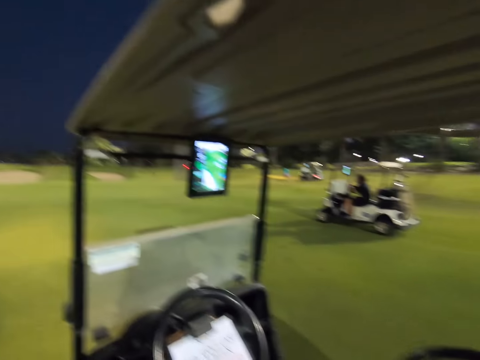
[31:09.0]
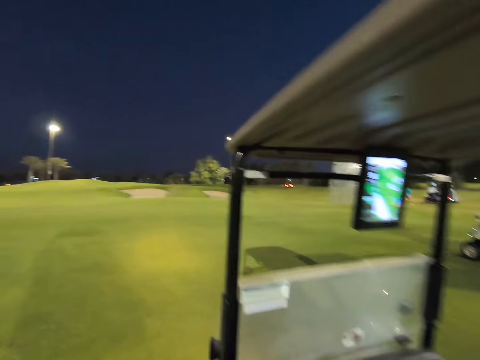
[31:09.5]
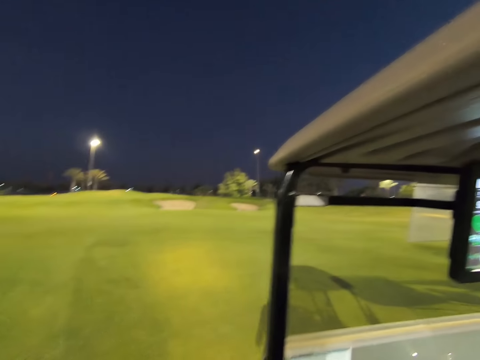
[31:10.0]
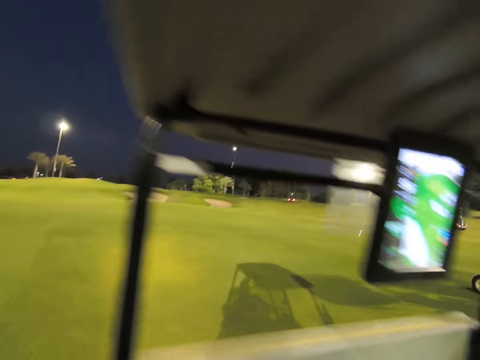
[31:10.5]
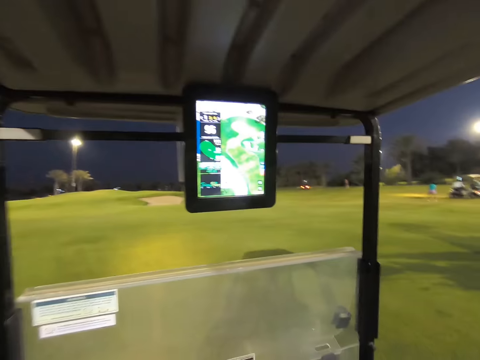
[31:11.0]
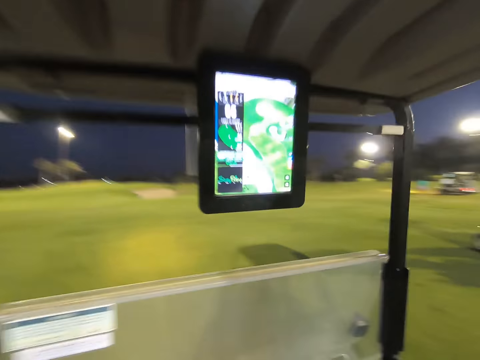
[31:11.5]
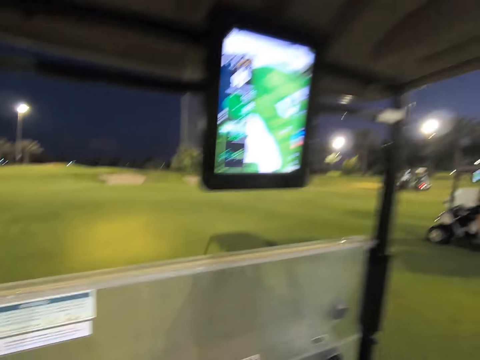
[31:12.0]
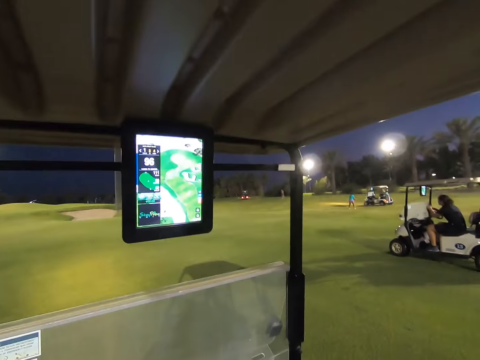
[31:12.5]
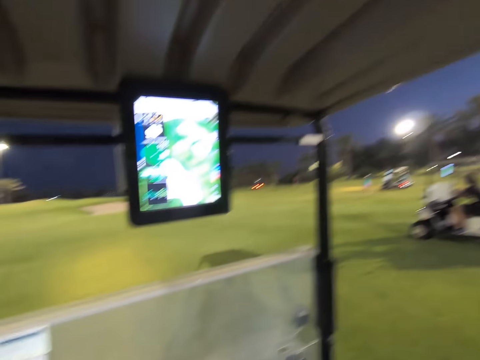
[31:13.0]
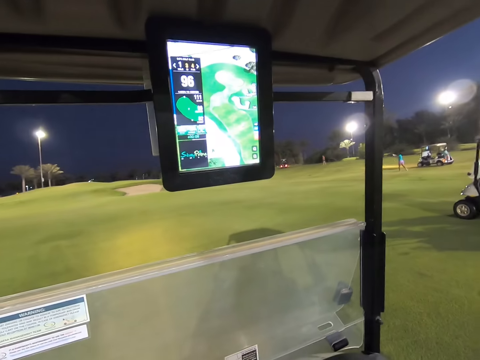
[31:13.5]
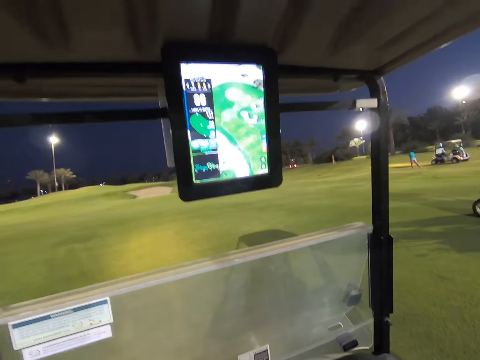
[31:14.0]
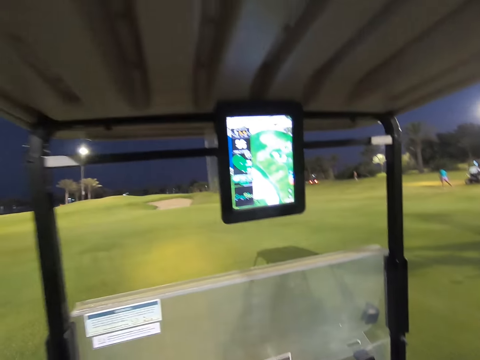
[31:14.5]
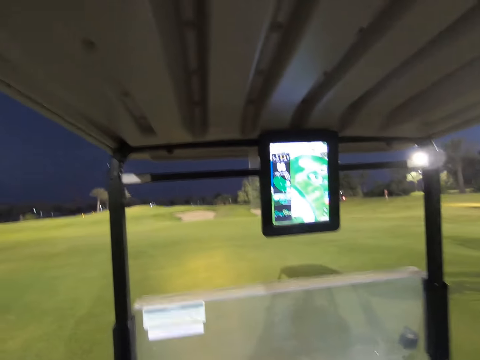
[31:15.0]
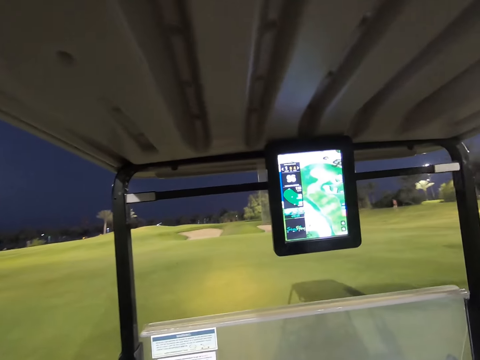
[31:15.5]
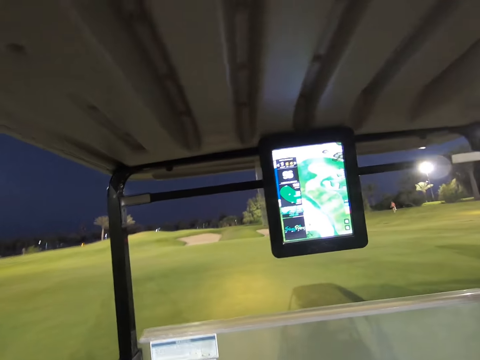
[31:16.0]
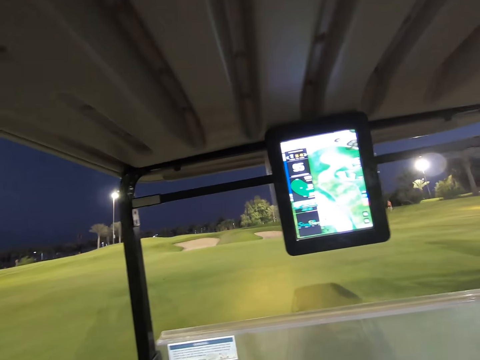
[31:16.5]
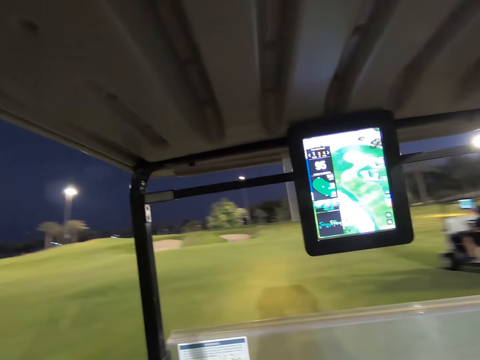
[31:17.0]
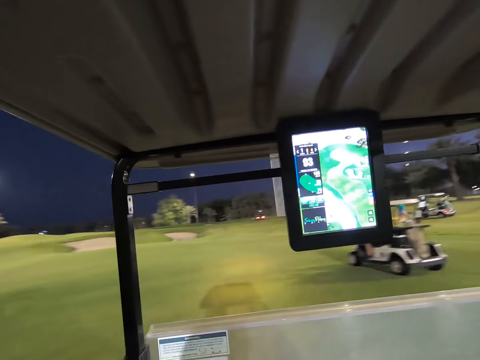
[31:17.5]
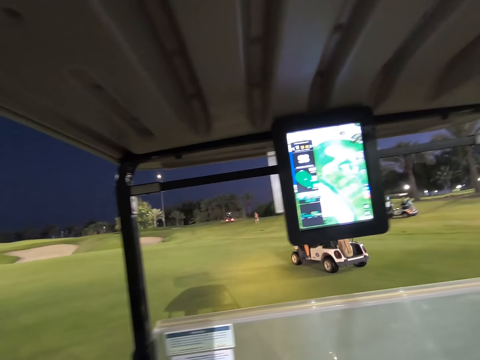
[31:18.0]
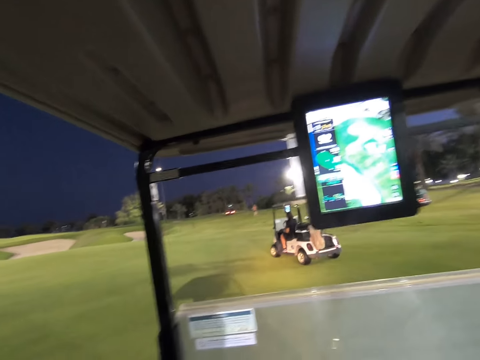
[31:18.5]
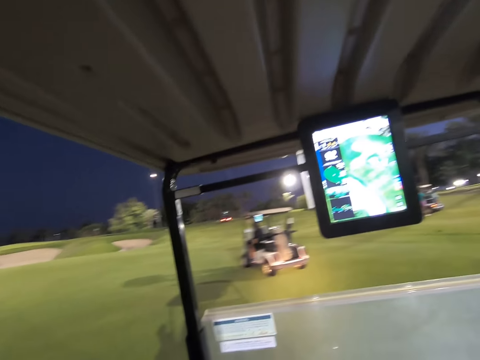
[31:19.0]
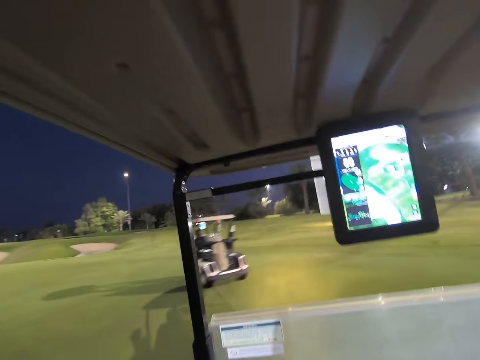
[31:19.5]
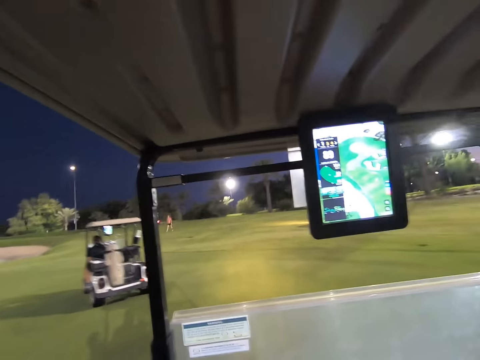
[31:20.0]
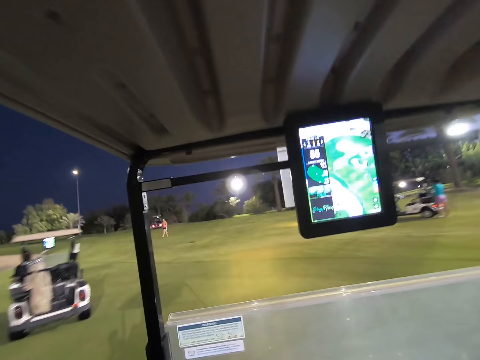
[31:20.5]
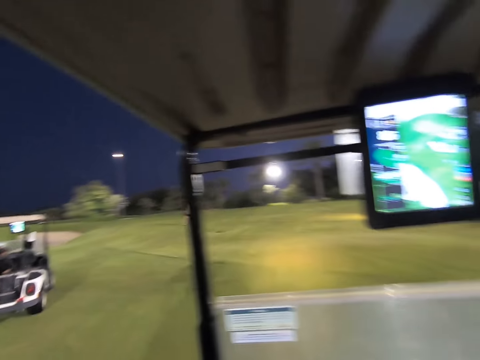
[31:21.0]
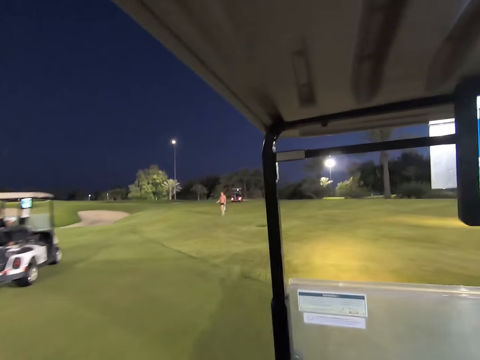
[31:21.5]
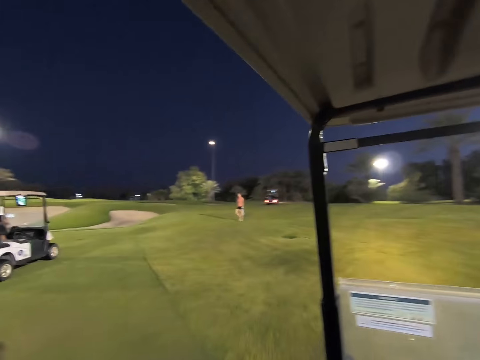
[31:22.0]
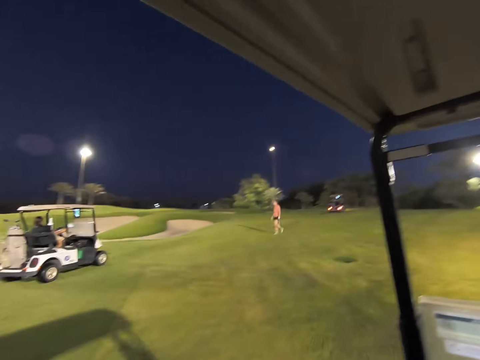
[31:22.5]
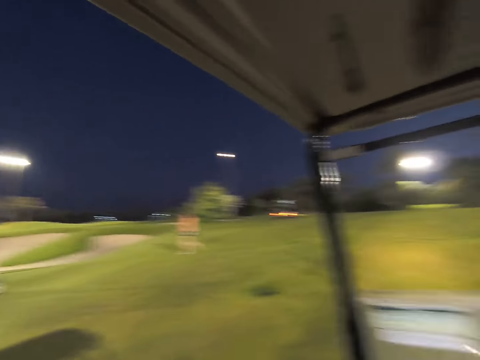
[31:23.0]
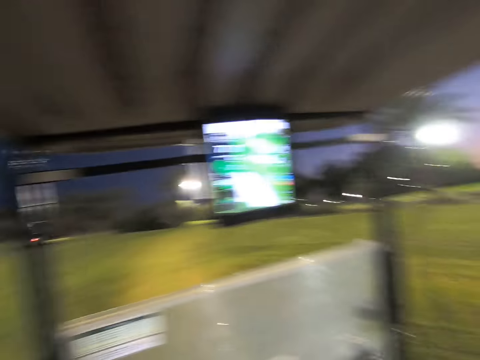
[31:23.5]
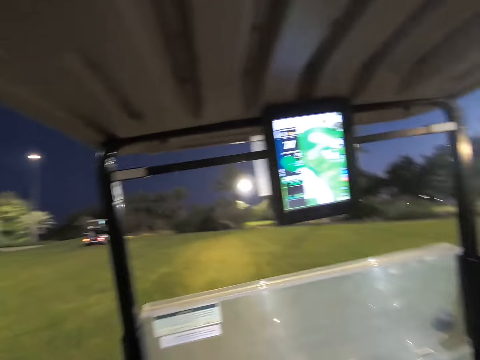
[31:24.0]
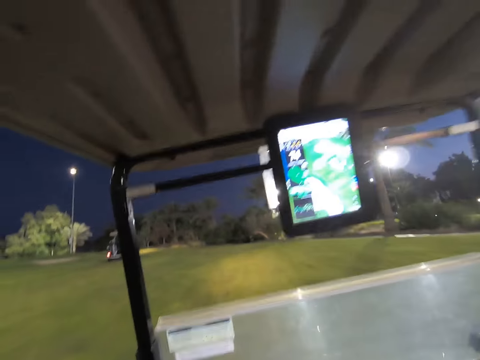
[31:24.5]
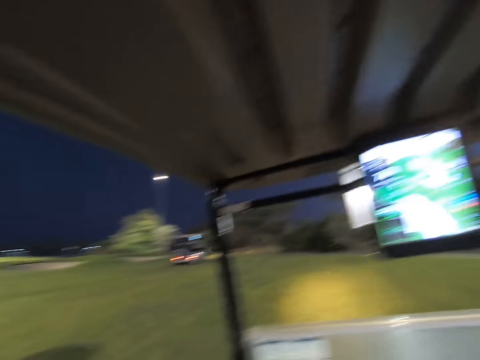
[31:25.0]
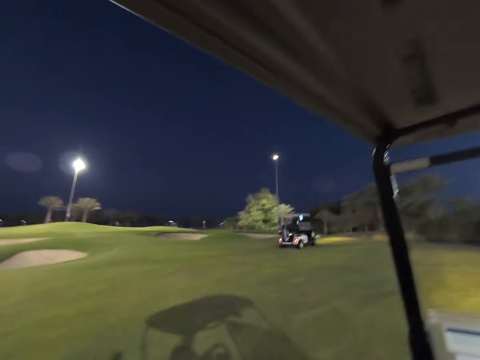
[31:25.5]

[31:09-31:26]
The camera wearer enters the golf cart. They drive the golf cart on the field. A woman drives off. The camera wearer drives off in the car.

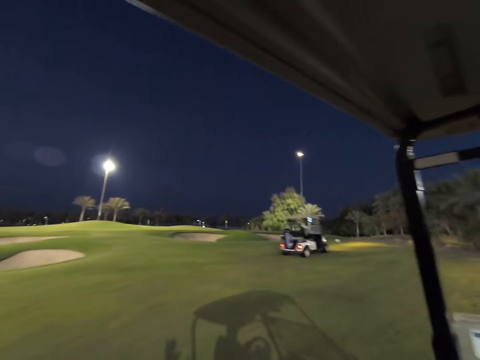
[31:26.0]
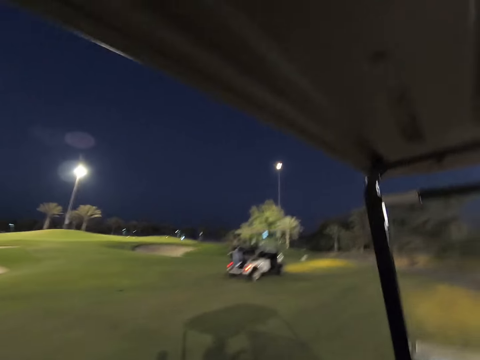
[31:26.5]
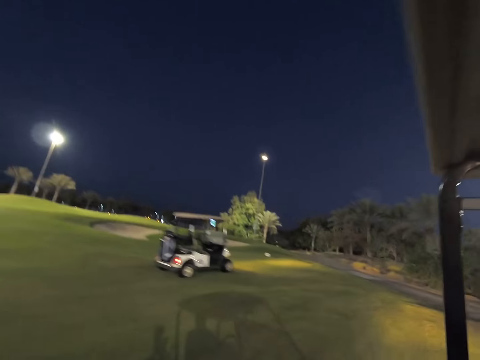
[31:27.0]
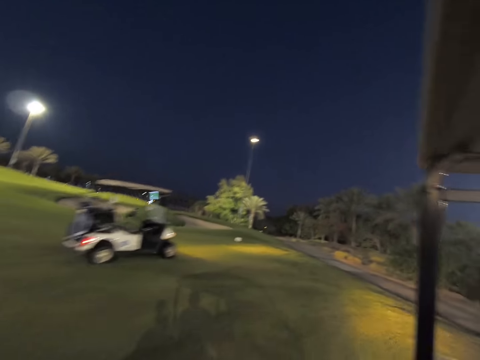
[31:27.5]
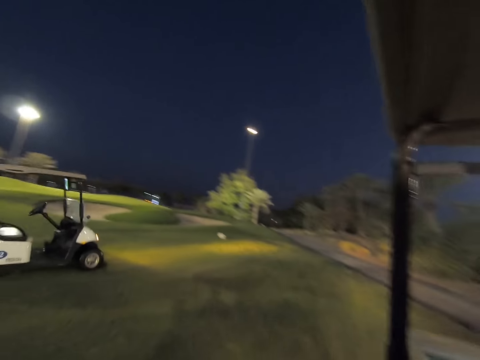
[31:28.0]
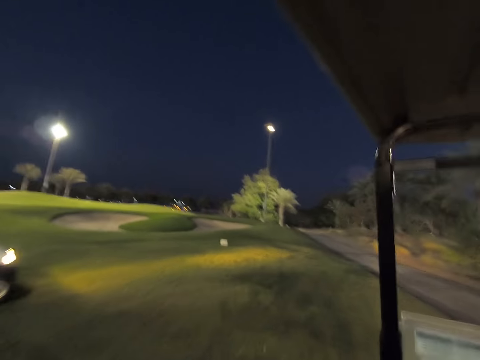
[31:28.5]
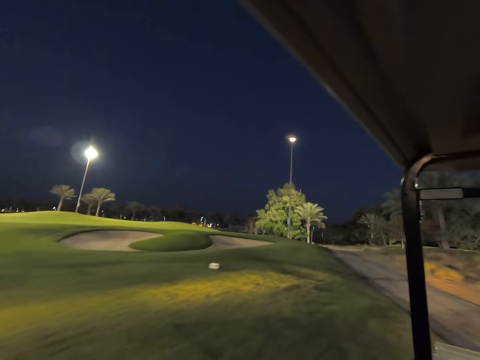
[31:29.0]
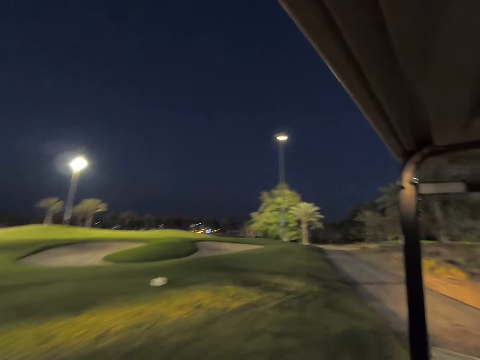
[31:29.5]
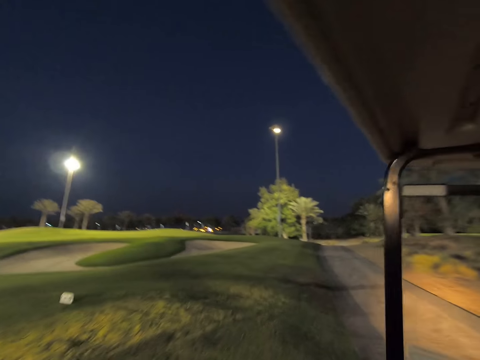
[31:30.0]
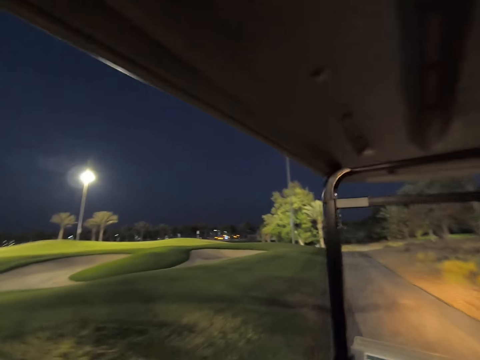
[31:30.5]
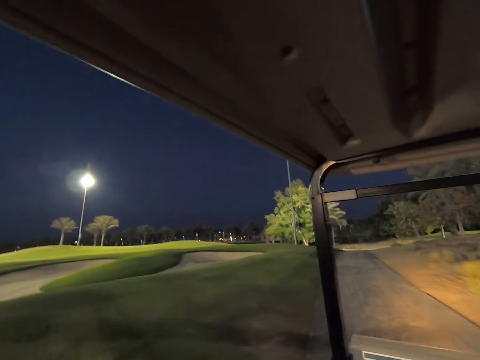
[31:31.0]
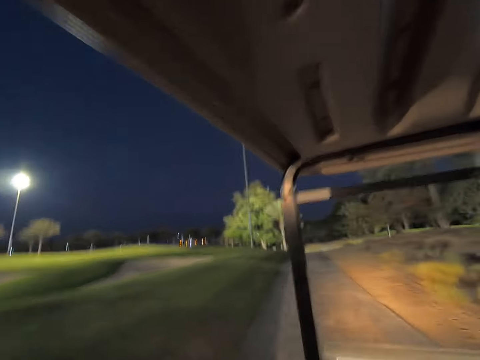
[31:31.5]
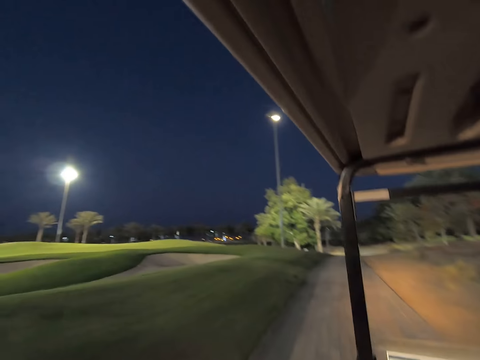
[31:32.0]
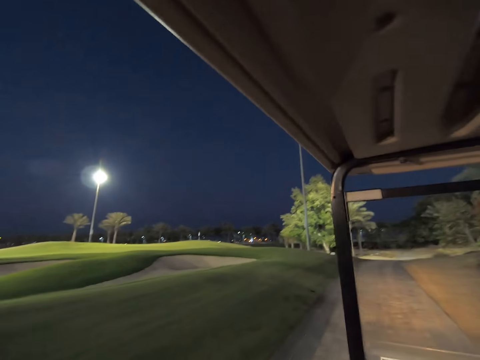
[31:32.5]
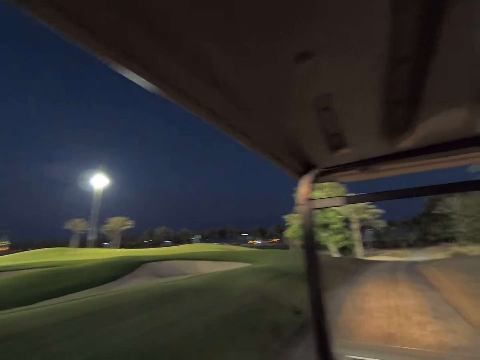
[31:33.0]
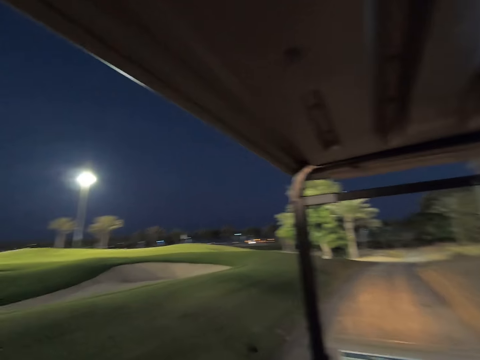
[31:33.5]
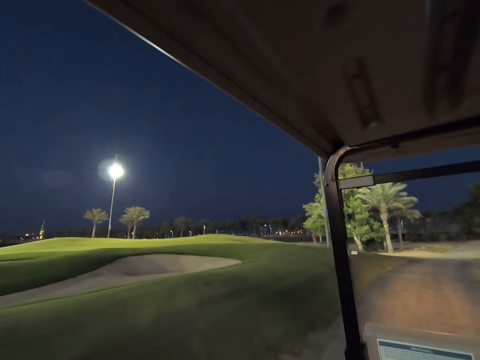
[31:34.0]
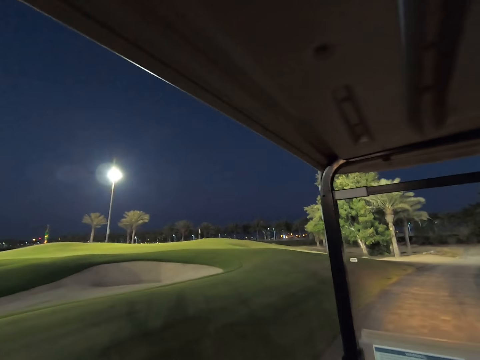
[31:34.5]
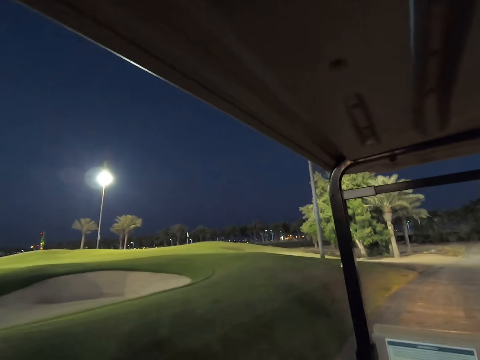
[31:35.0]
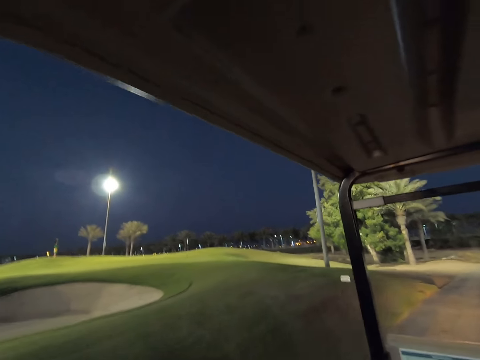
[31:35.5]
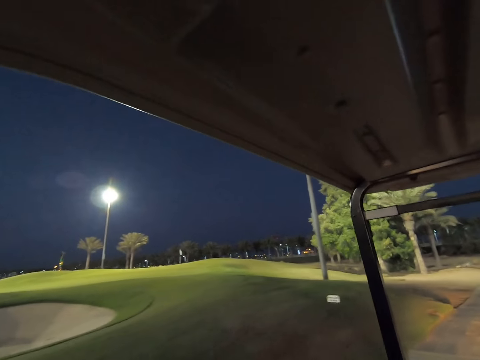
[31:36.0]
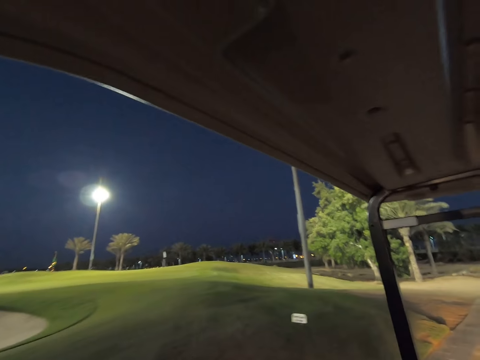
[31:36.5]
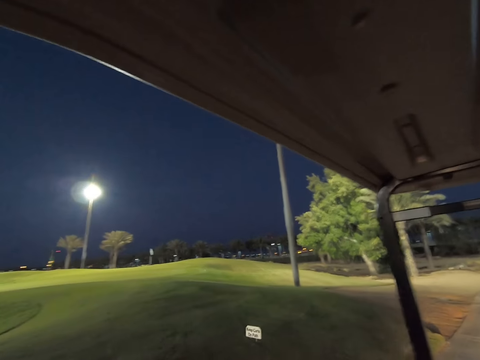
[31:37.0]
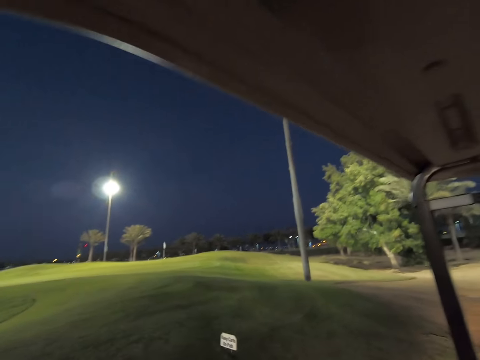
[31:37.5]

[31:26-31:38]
The camera wearer drives towards the road.
